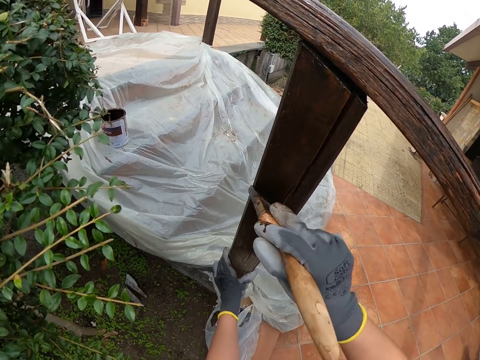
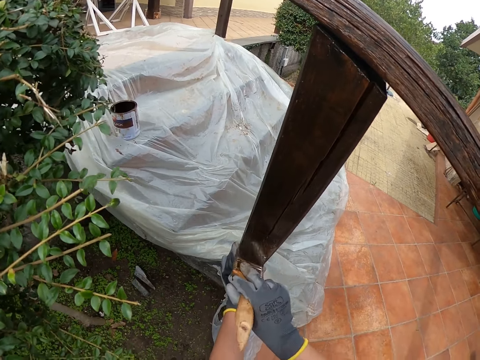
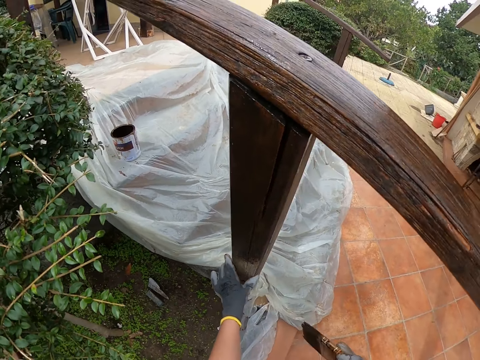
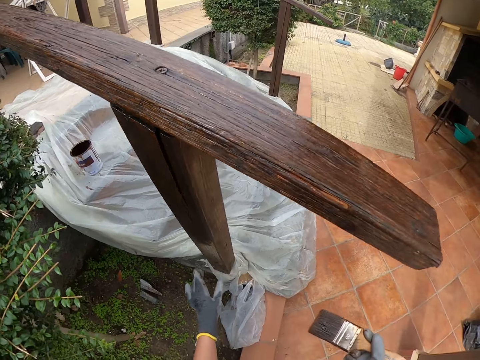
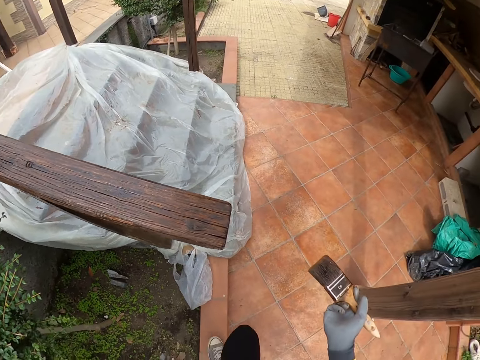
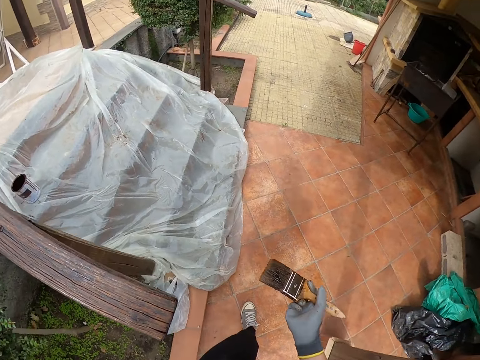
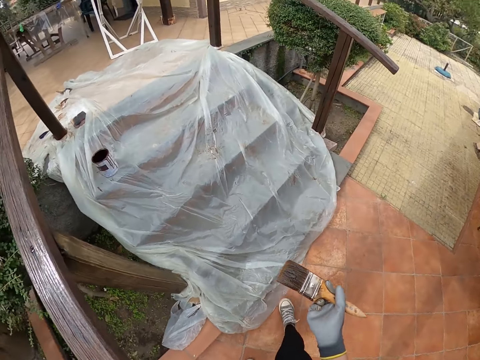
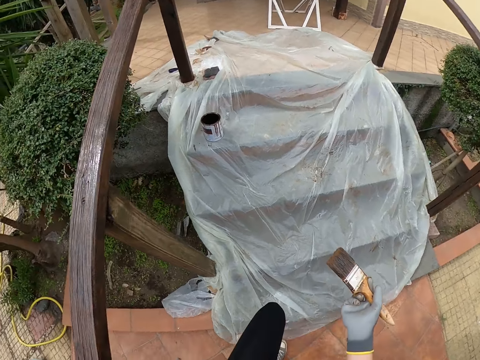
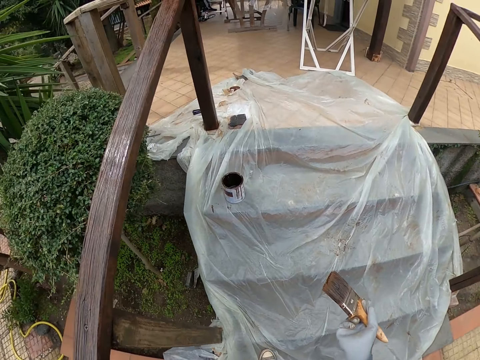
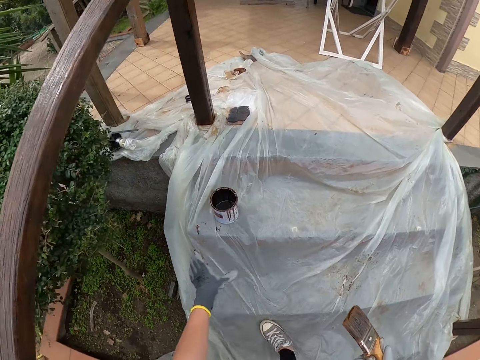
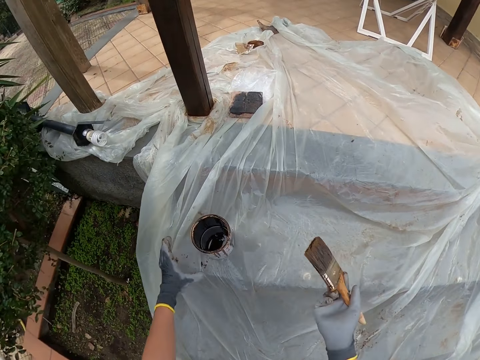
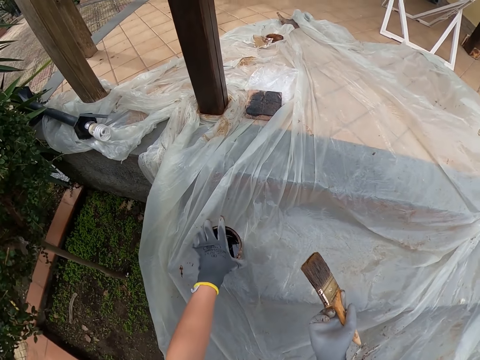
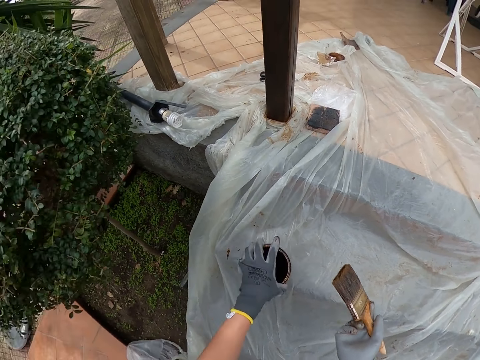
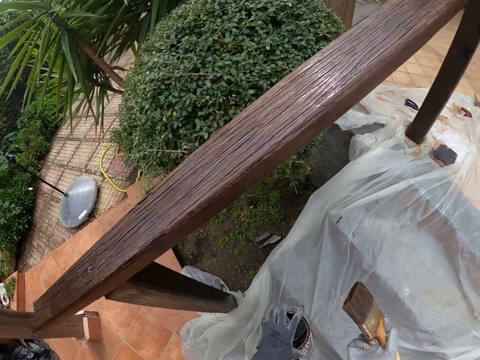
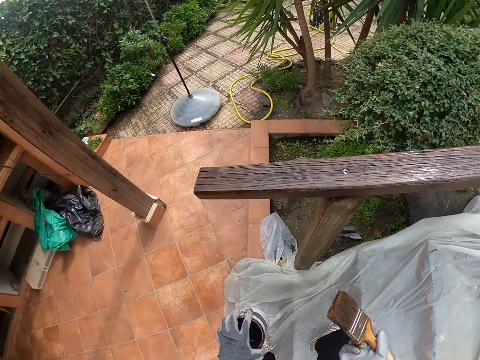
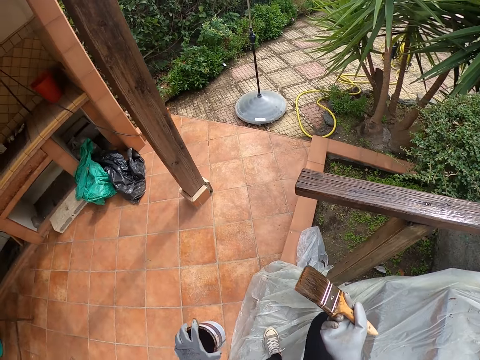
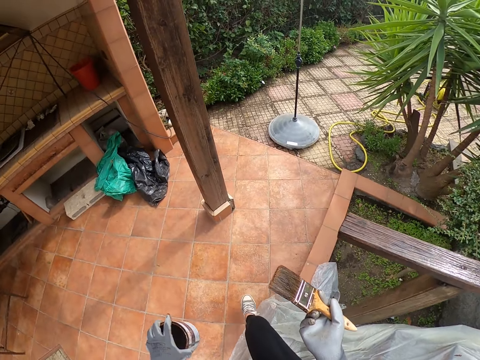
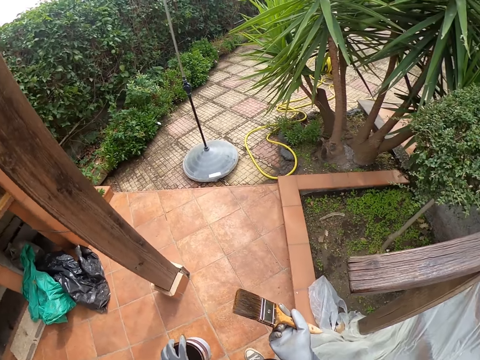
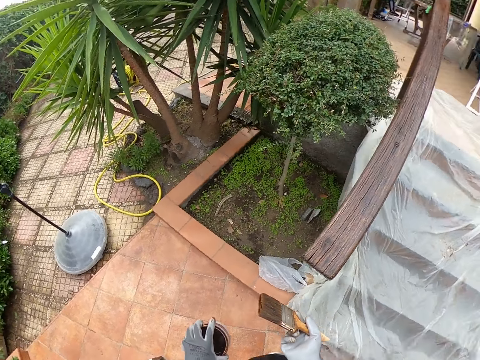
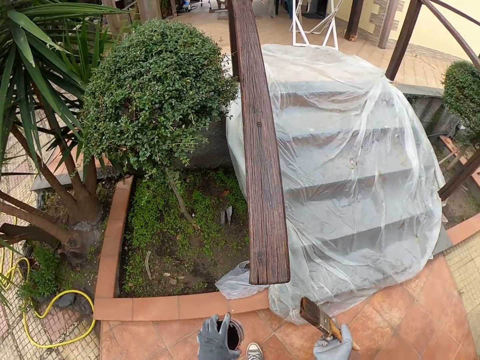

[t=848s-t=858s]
The camera wearer looks around and walks around. They pick up the paint can. They walk around.

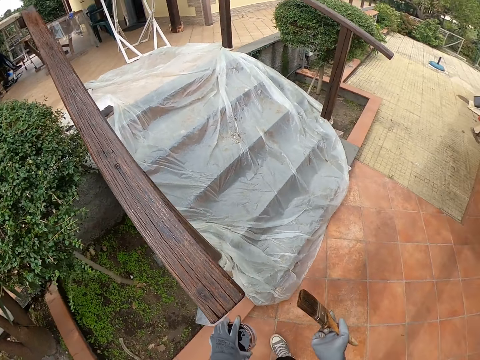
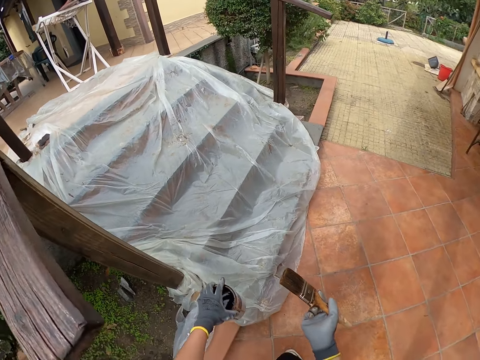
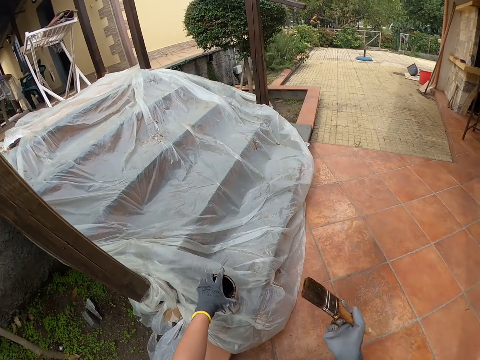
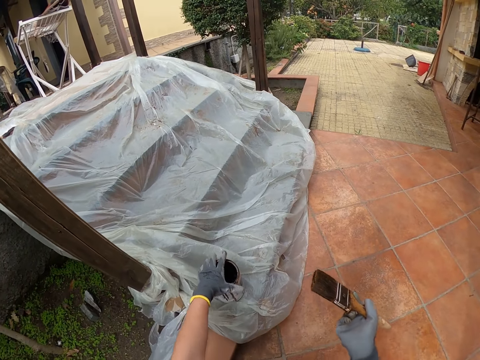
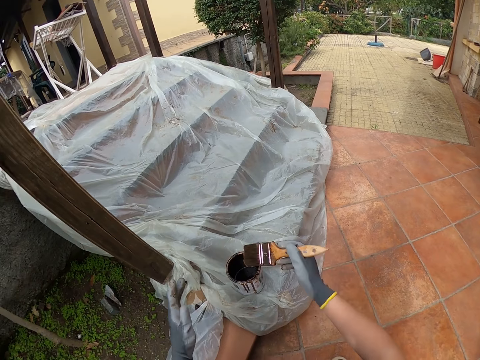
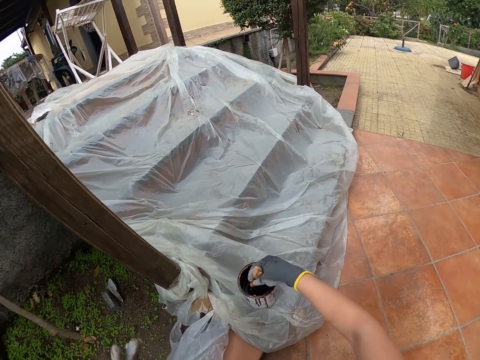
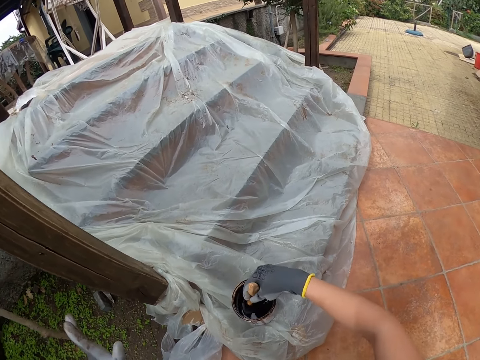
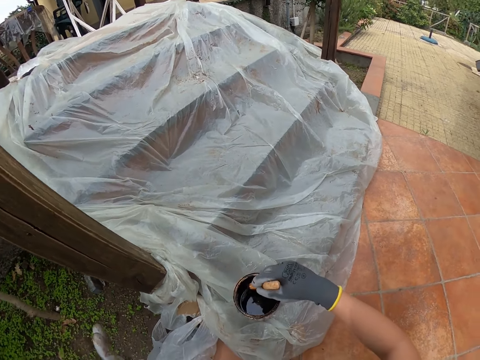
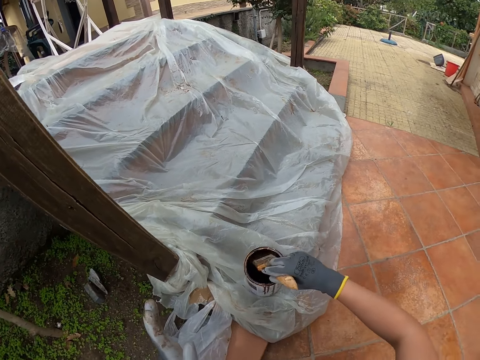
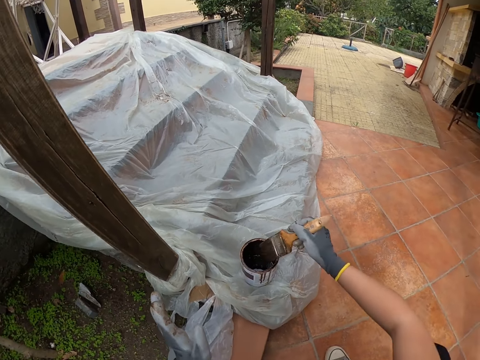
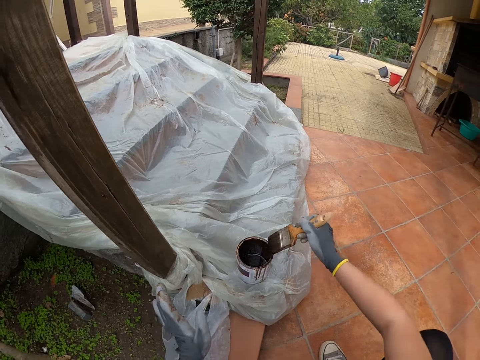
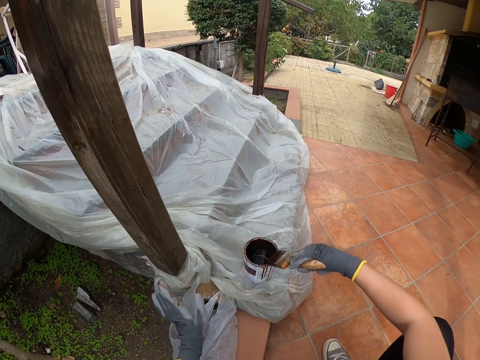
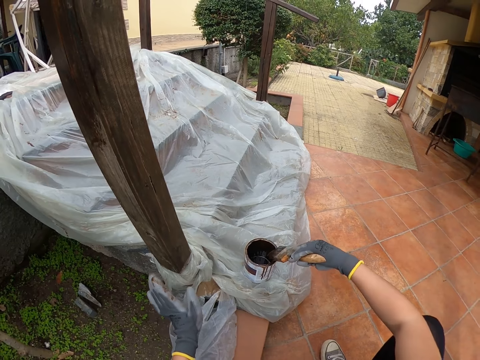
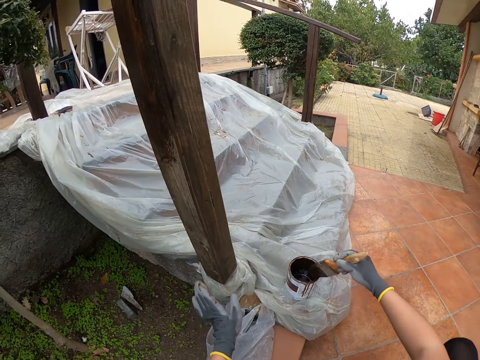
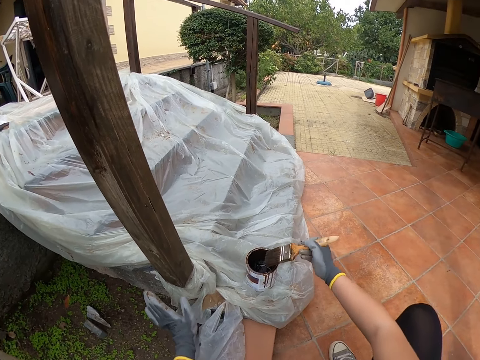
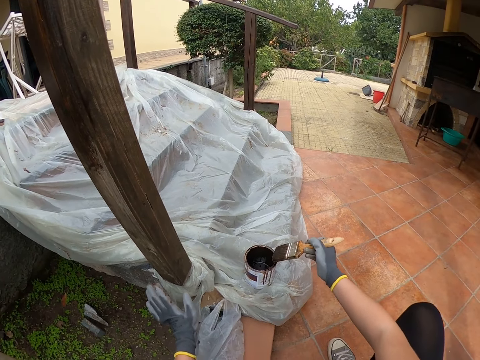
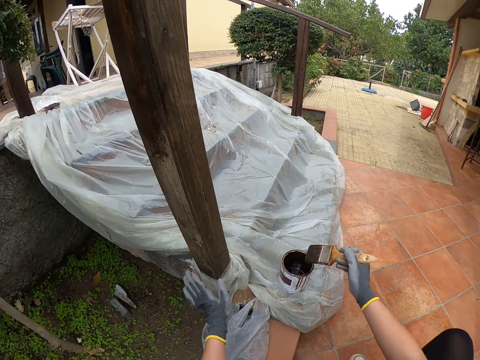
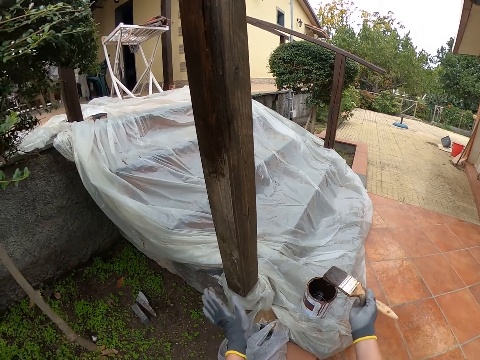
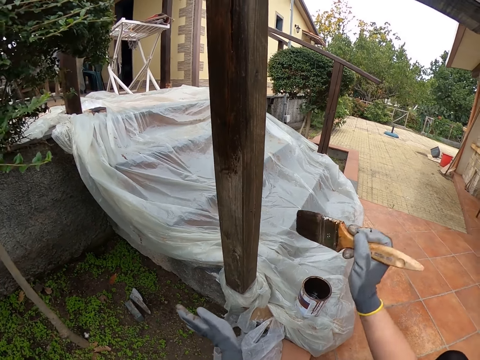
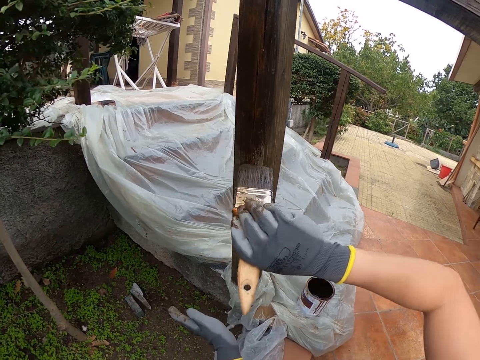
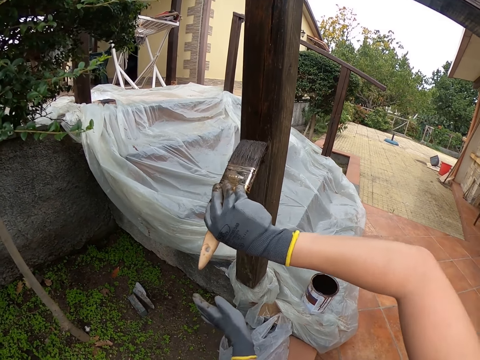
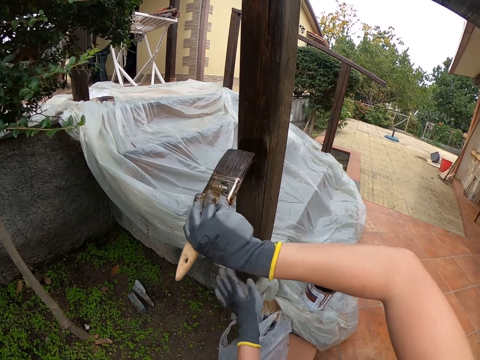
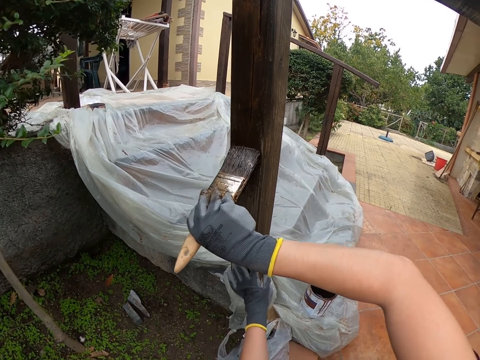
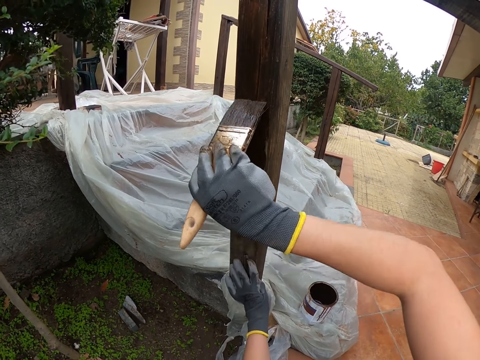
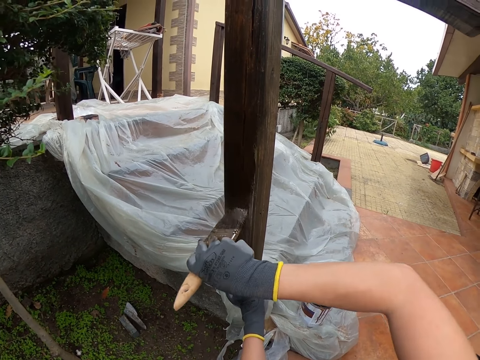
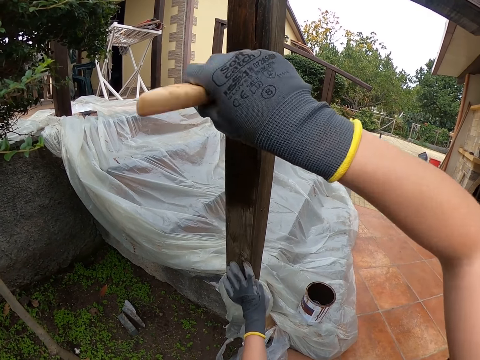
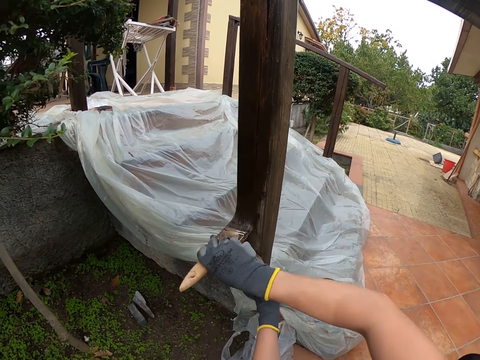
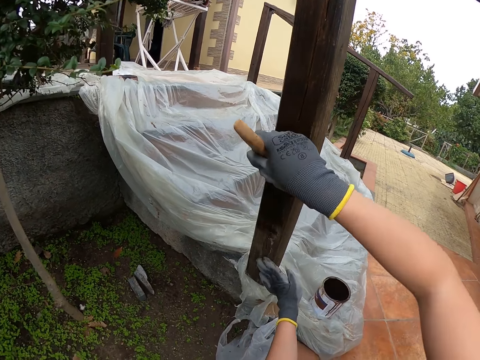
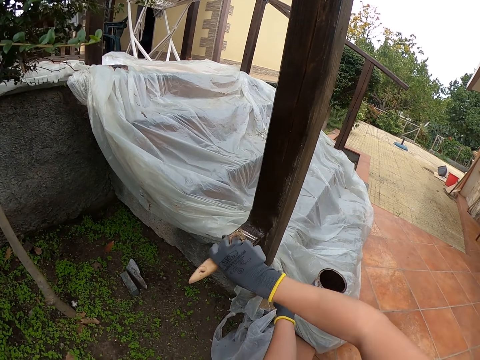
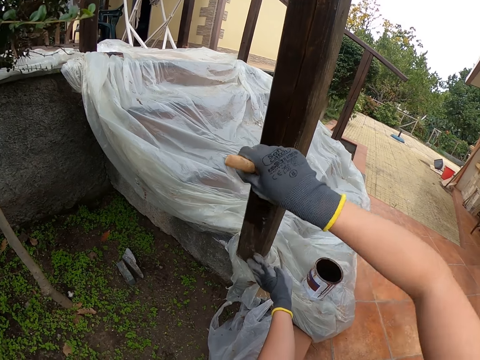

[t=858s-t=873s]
The camera wearer picks up the paint can on the stairs. They put the paint tin on the stairs. They dip the paint brush in the paint can. They smear the paintbrush to the paint tin. They paint the stairs rail.

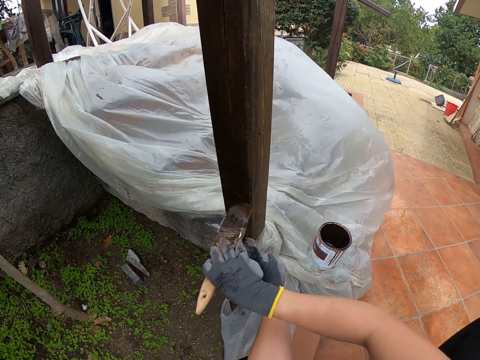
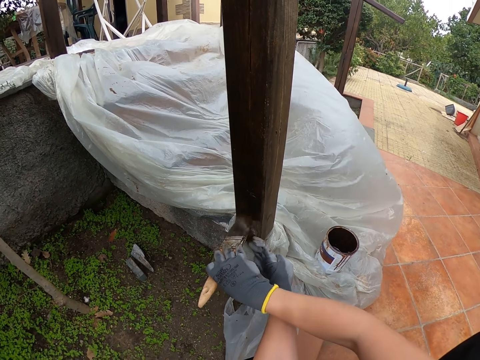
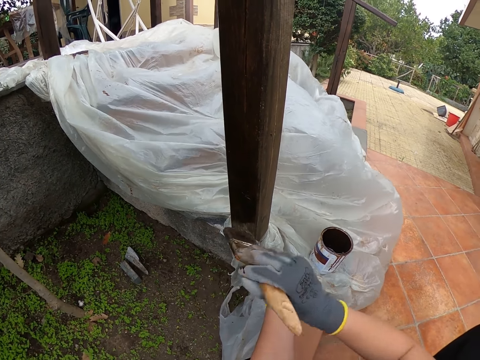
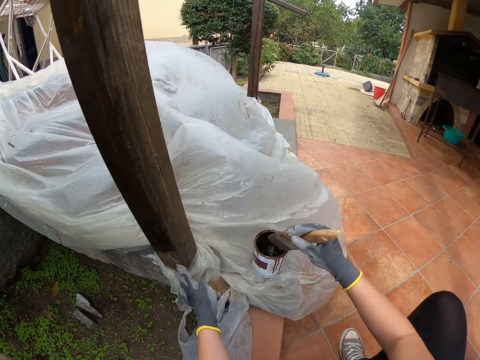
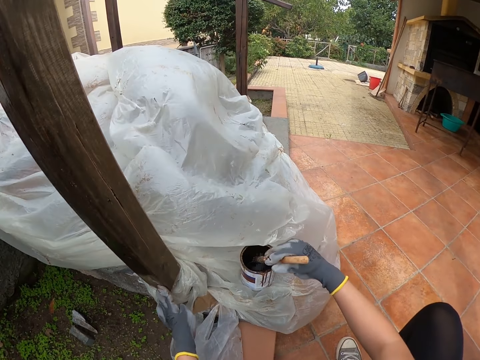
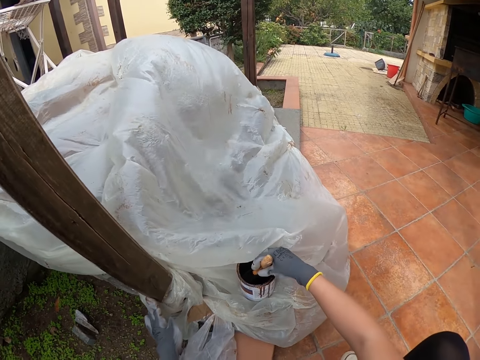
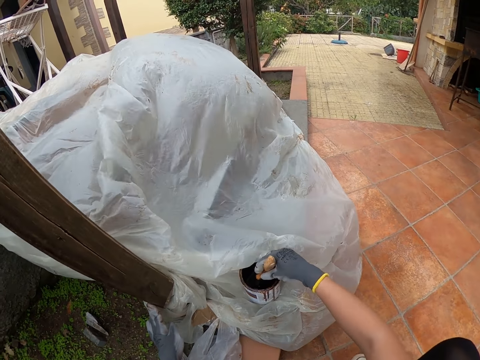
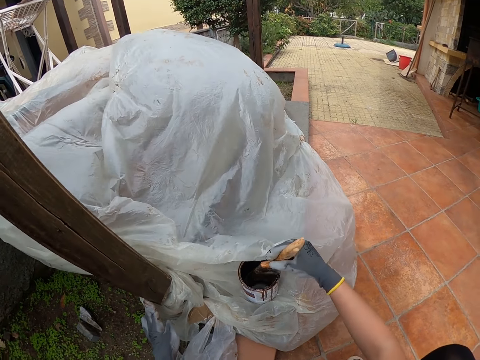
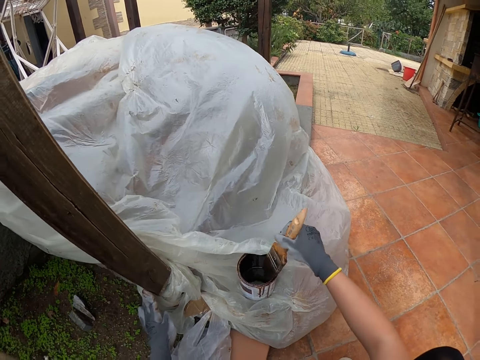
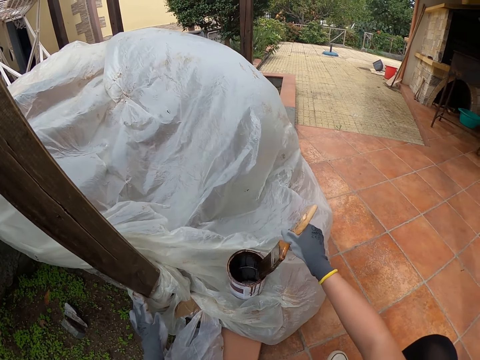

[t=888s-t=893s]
The camera wearer dips the paint brush in the paint can. They smear the paintbrush to the paint tin.
